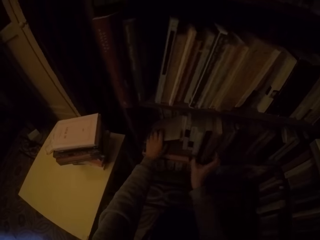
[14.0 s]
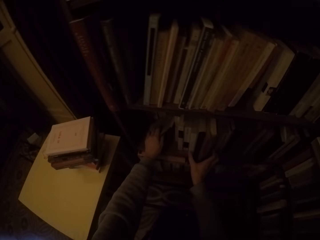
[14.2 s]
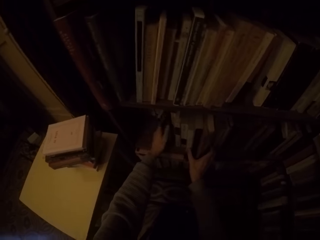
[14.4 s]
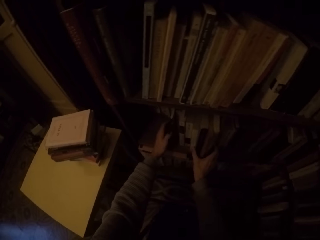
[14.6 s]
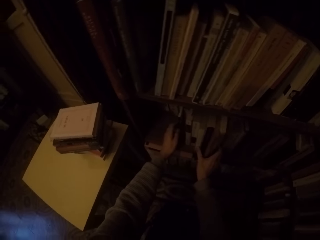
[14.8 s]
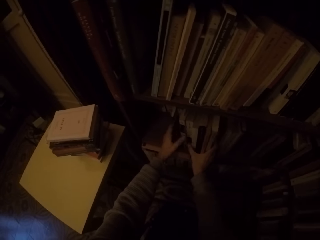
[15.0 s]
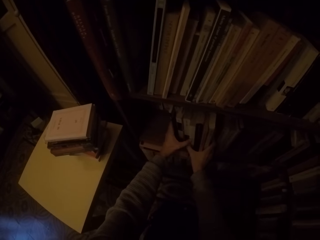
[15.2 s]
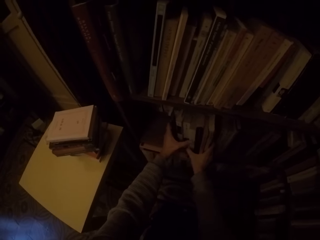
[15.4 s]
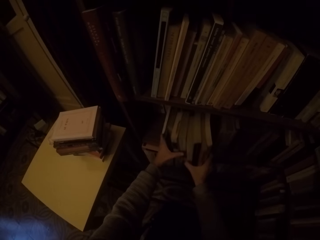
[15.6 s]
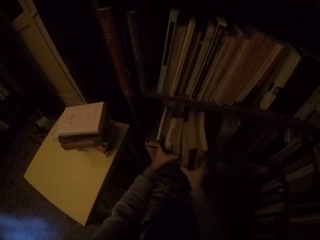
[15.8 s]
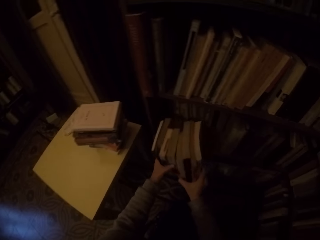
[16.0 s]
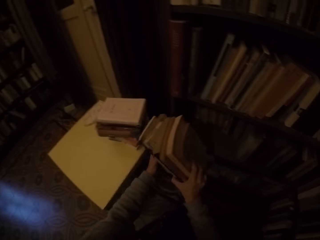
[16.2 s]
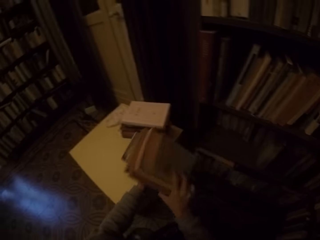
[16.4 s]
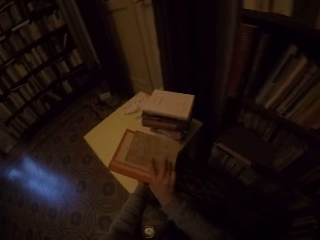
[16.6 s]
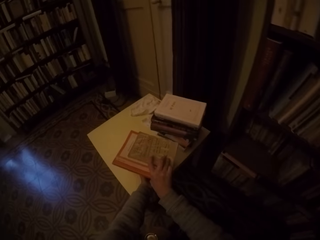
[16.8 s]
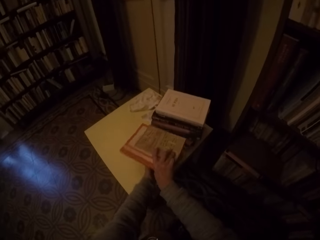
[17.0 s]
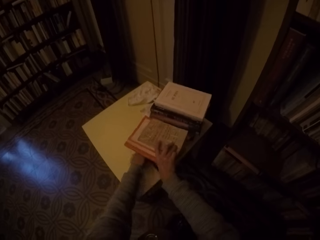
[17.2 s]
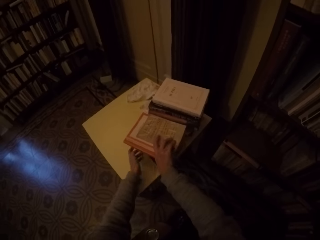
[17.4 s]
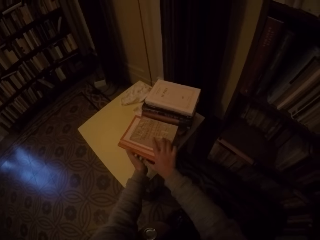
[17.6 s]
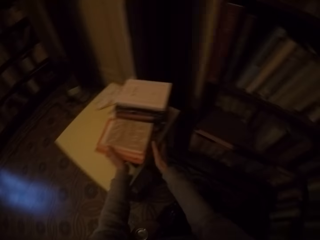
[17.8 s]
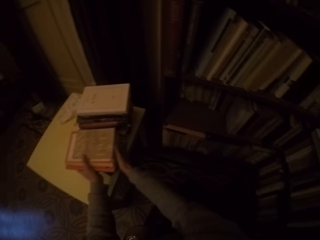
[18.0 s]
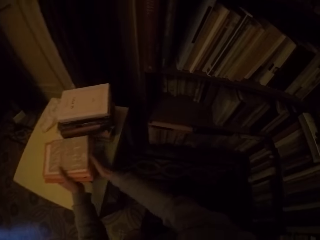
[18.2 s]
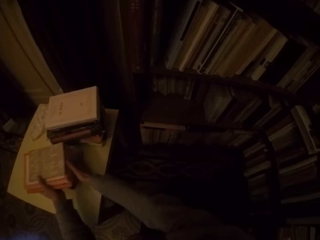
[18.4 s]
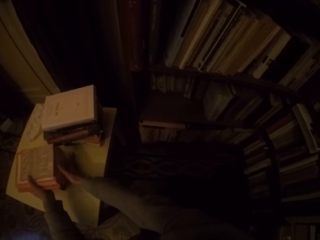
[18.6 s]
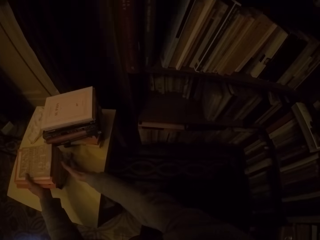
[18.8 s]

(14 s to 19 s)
The camera wearer picks up a book on the shelf. They move some books from the bookshelf. They drop the books on the table.

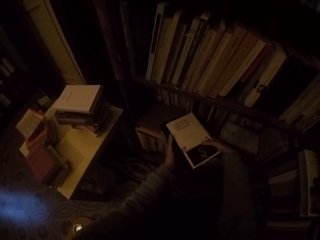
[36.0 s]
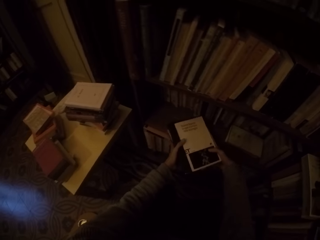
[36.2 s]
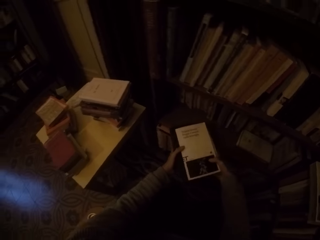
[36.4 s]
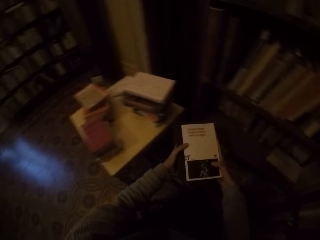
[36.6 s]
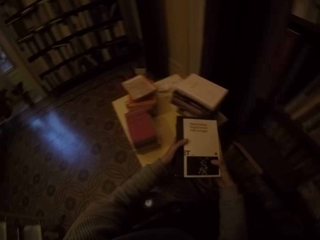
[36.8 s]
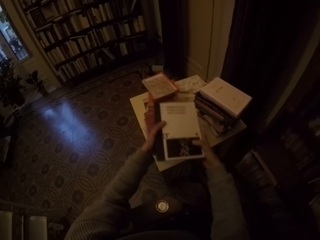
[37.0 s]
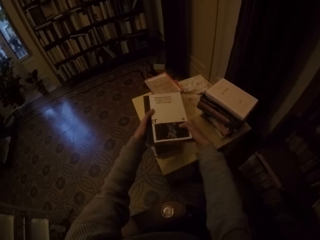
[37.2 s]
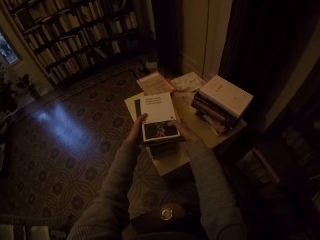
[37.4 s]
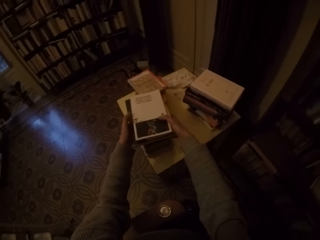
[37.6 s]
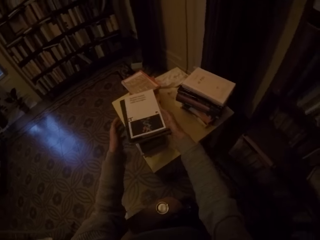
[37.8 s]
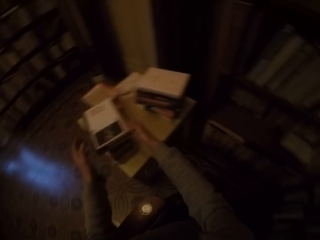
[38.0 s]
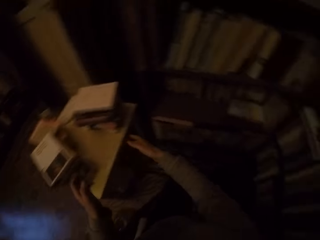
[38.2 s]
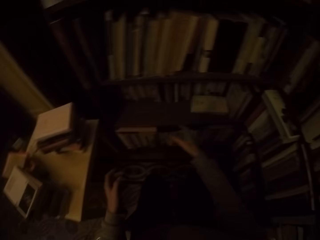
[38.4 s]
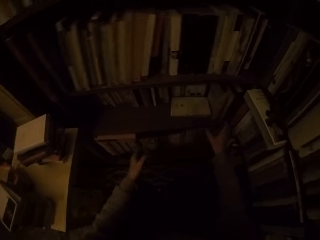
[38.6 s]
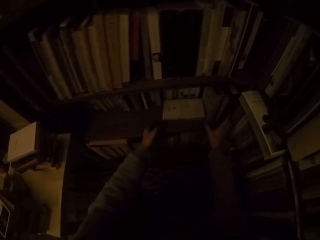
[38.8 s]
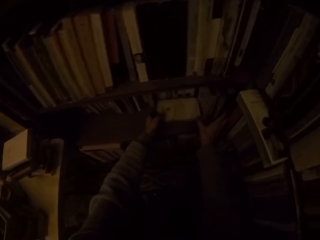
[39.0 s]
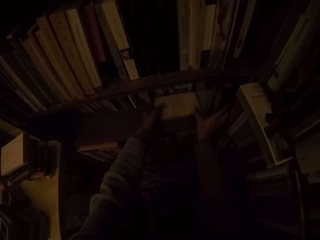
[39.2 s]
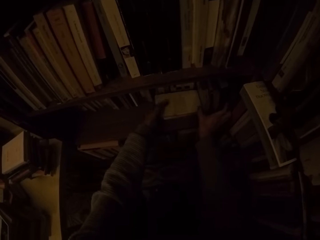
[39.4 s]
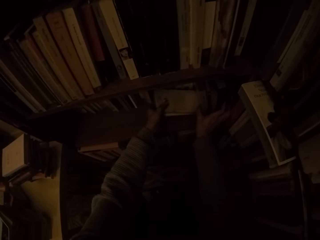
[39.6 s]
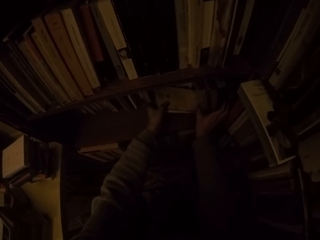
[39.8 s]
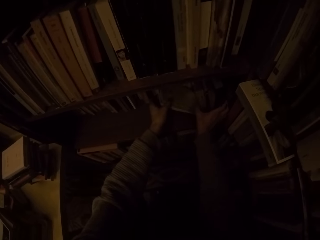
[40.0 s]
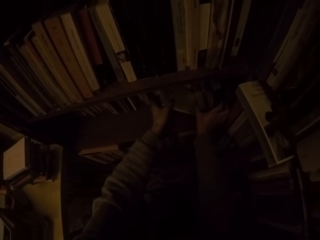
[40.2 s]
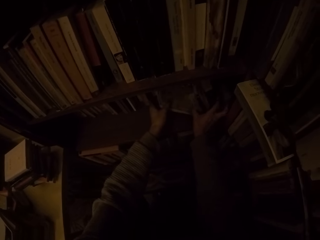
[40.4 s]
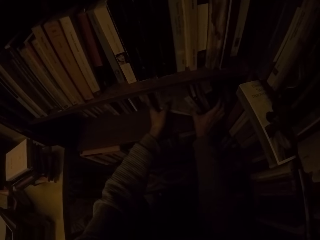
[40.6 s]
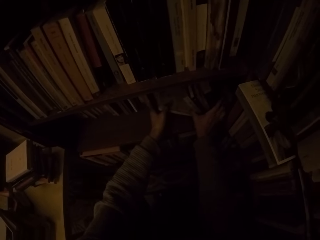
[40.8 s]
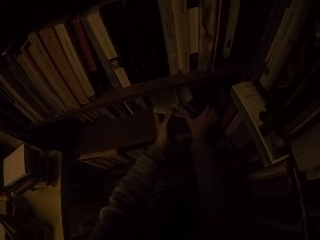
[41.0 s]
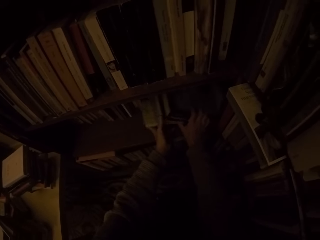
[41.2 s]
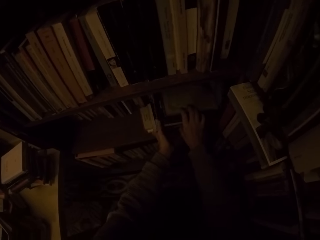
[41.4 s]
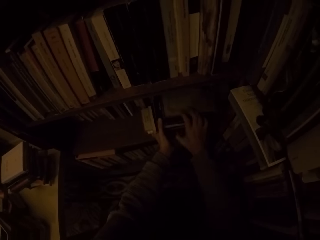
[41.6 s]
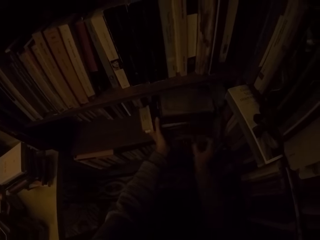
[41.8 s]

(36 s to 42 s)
The camera wearer drops the books on the pile of books on the table. They adjust the books in the bookshelf with both hands. They pick up a book on the shelf.

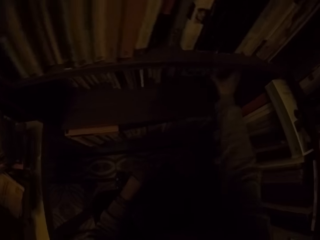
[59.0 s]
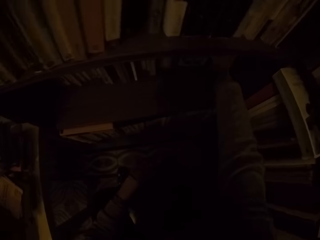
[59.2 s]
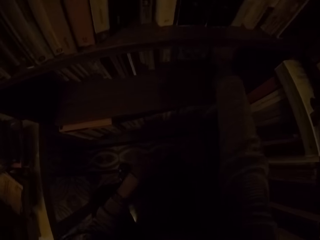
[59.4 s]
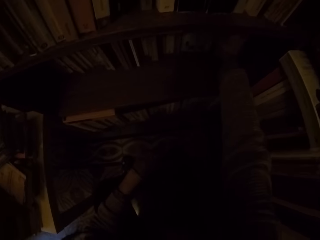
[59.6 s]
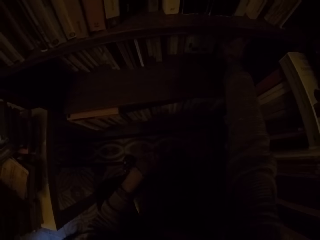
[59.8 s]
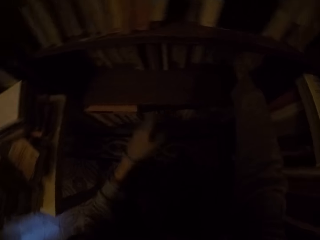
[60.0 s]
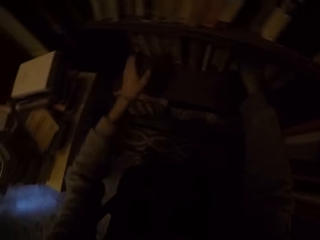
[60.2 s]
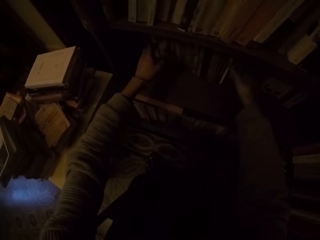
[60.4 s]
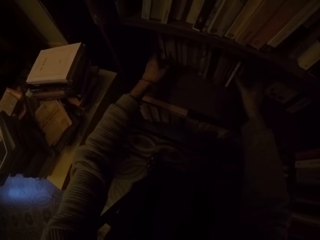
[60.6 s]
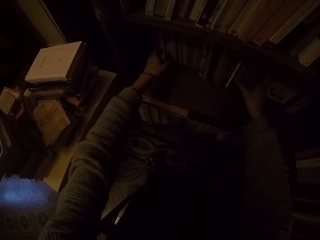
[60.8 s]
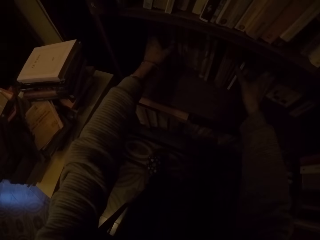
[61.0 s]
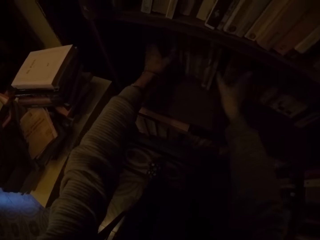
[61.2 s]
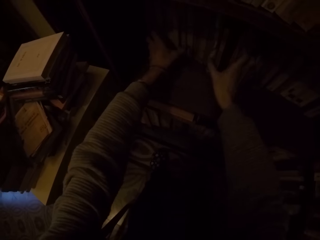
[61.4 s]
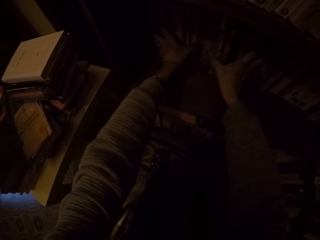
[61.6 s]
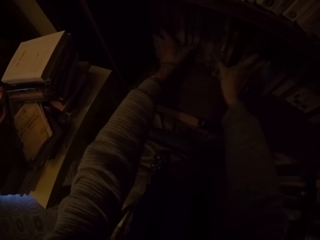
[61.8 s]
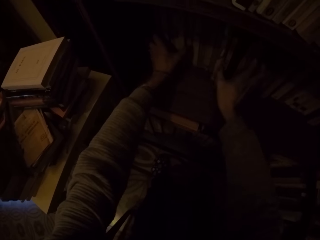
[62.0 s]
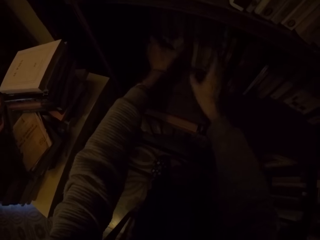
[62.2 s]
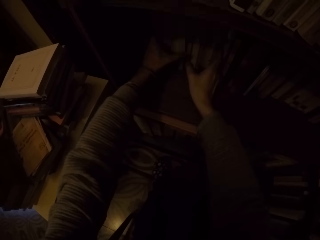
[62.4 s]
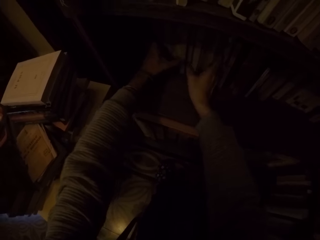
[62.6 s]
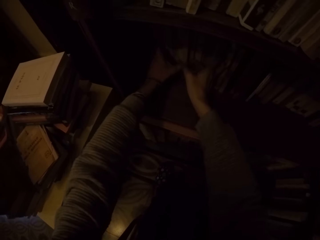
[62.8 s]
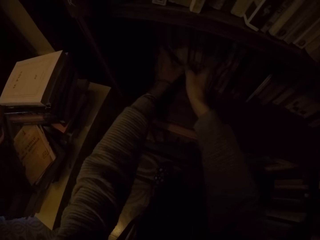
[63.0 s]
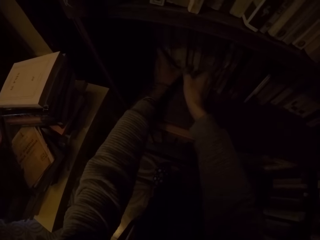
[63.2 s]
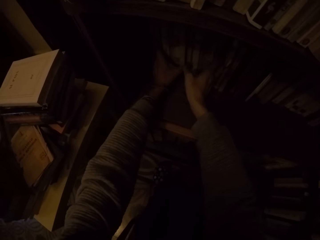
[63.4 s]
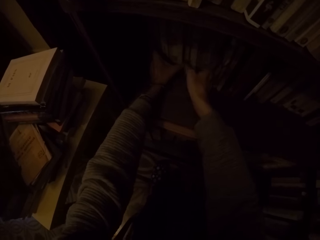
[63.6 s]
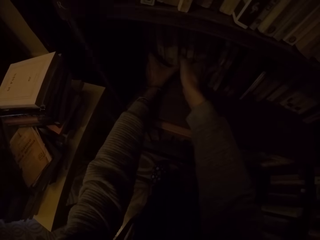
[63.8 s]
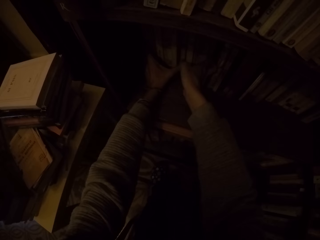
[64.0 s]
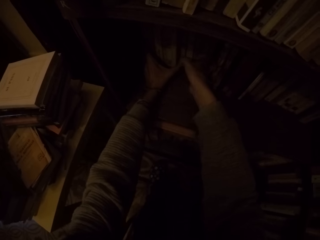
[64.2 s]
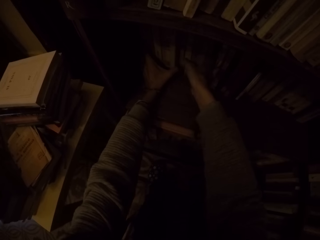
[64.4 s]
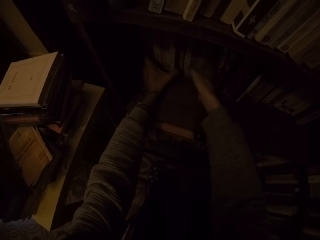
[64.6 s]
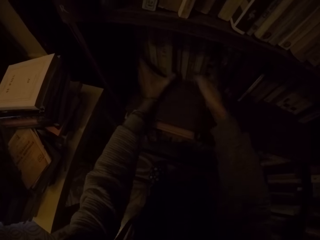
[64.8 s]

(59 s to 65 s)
The camera wearer drops the rag on the floor. They arrange the books in the bookshelf.

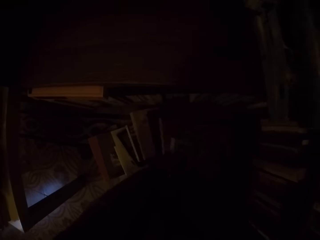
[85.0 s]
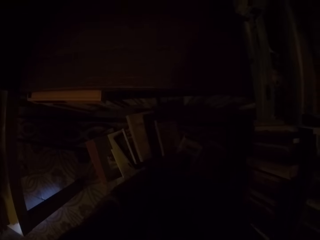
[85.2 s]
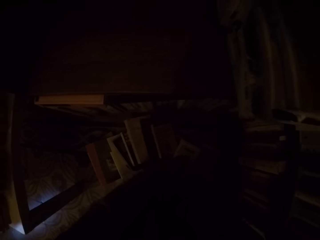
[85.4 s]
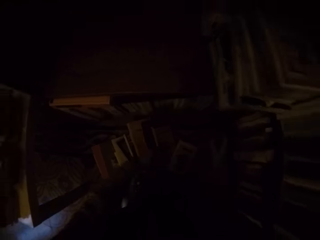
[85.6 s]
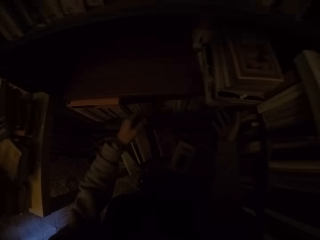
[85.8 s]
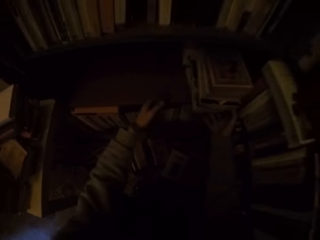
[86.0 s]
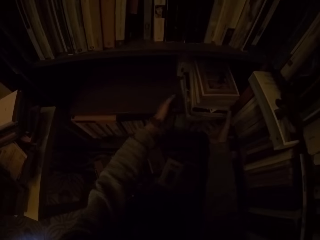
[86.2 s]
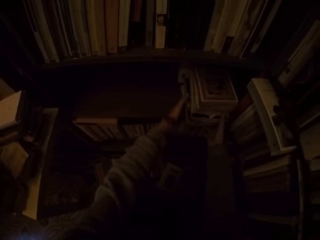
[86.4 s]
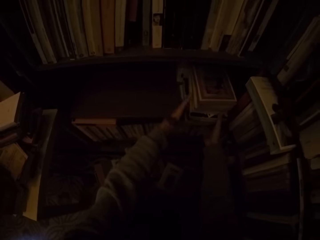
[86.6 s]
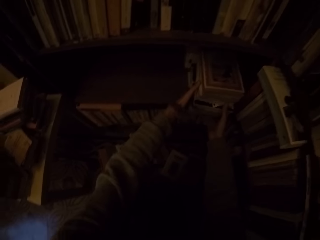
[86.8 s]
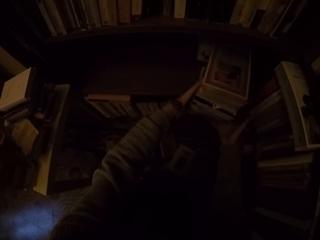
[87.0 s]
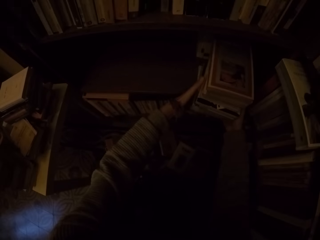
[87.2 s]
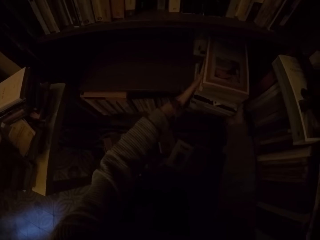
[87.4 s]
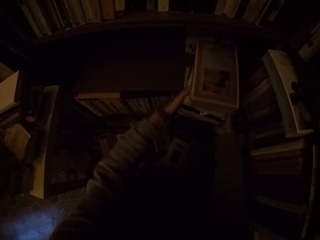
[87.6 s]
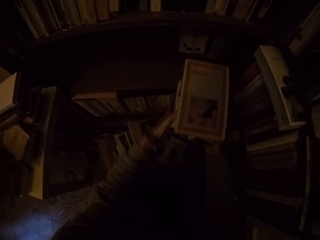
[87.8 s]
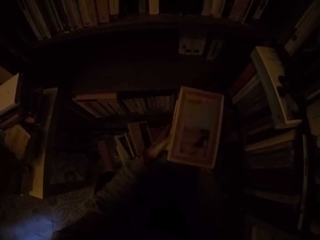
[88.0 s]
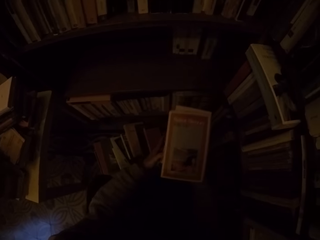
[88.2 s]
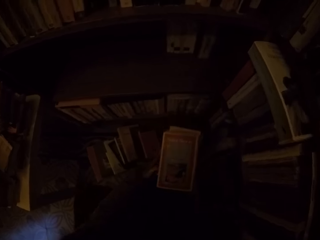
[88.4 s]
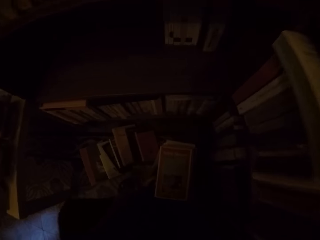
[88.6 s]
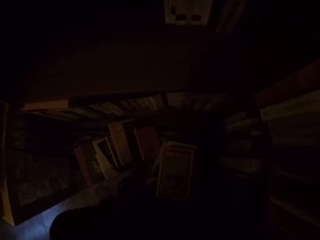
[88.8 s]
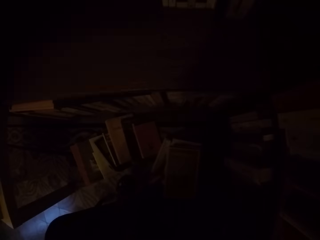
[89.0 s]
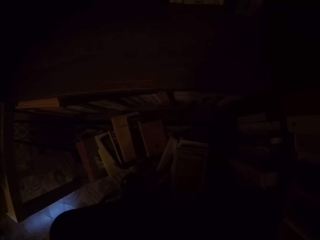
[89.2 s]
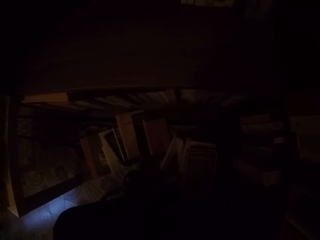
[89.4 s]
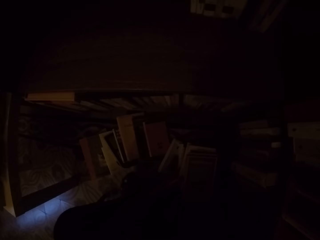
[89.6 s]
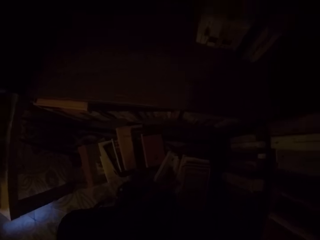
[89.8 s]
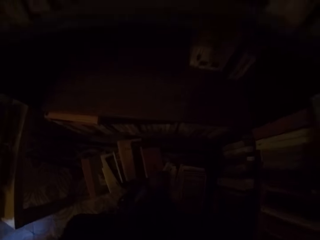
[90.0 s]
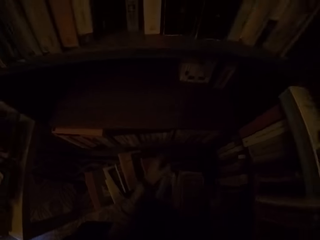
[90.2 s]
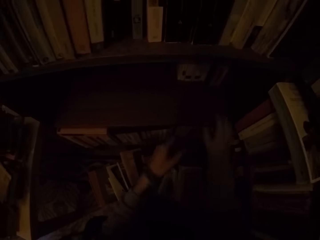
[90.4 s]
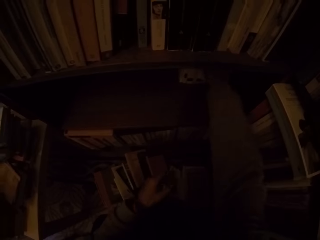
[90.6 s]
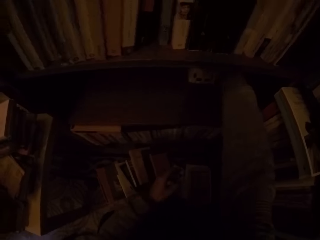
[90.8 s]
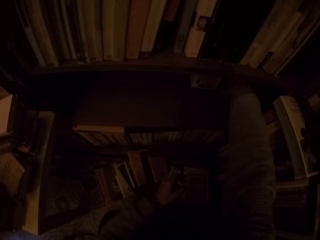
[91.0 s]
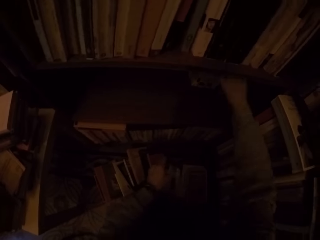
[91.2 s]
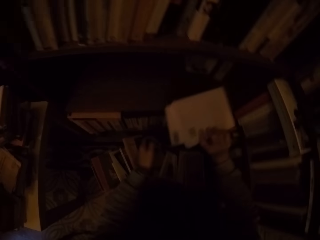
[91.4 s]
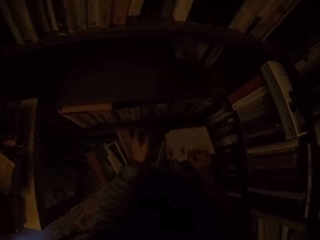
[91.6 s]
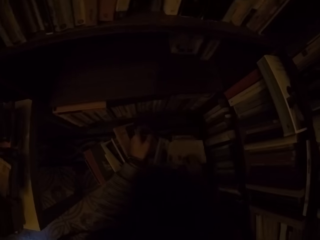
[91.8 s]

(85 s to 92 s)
The camera wearer moves some books from the bookshelf with both hands. They pick up a book in the shelf. They drop the books on the pile of books on the floor. They pick up another book from the bookshelf.
